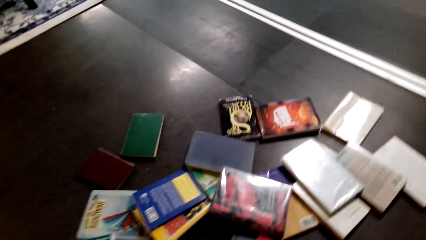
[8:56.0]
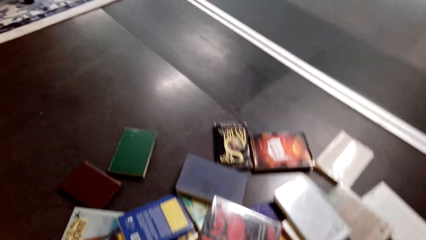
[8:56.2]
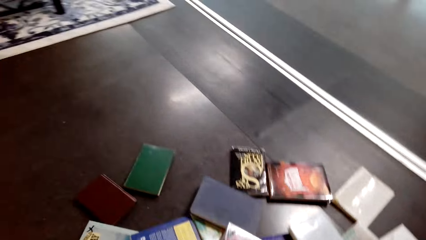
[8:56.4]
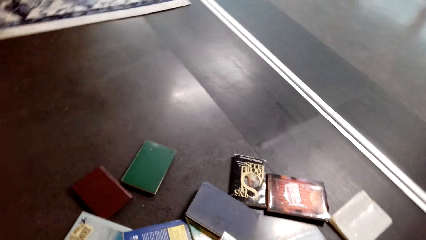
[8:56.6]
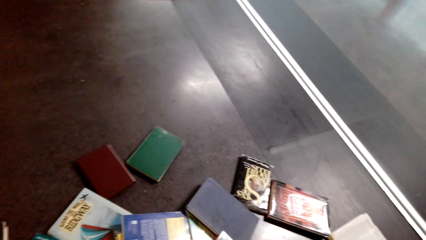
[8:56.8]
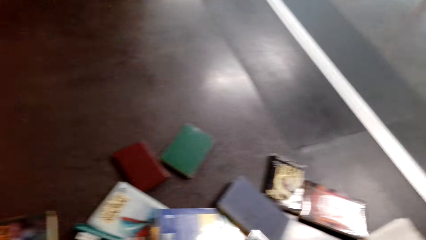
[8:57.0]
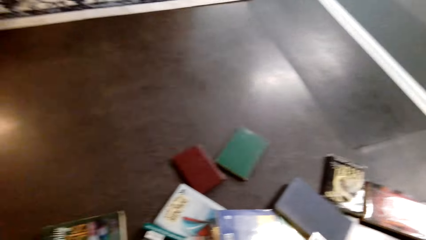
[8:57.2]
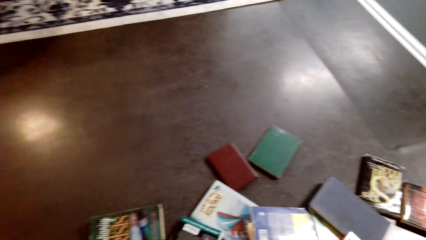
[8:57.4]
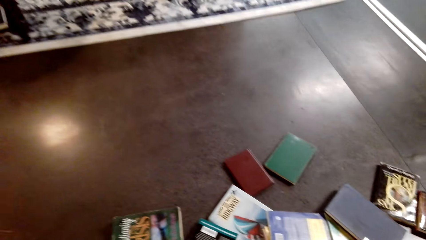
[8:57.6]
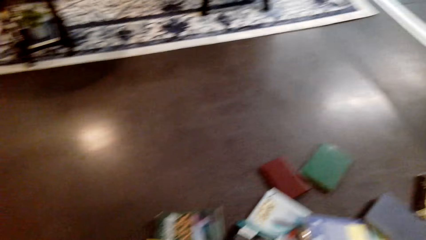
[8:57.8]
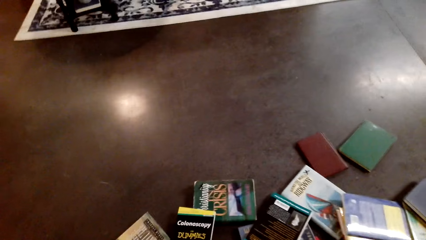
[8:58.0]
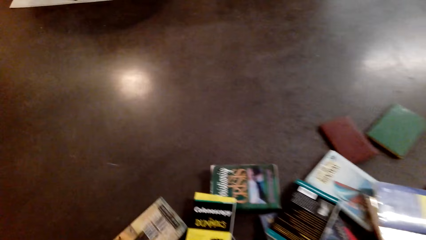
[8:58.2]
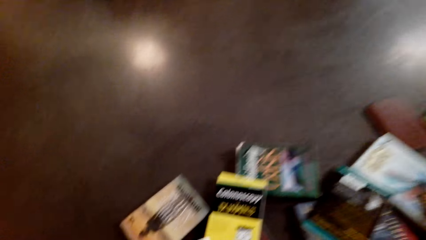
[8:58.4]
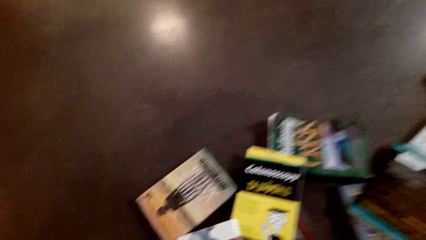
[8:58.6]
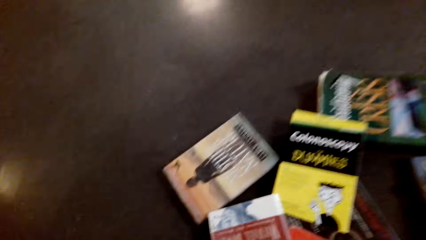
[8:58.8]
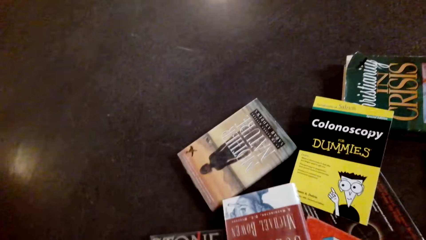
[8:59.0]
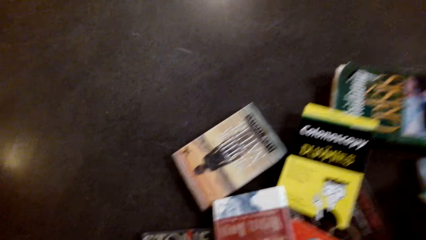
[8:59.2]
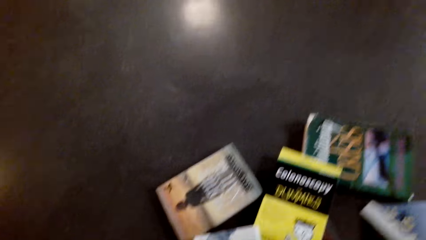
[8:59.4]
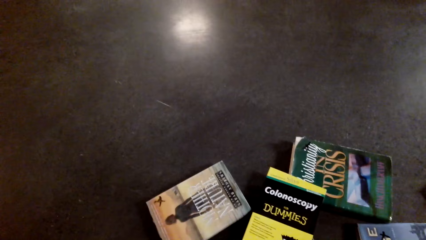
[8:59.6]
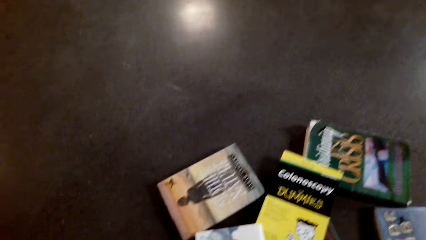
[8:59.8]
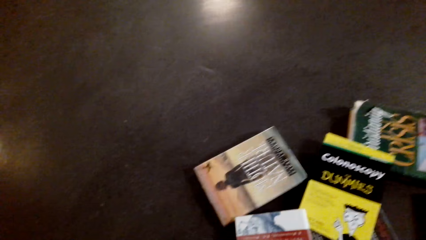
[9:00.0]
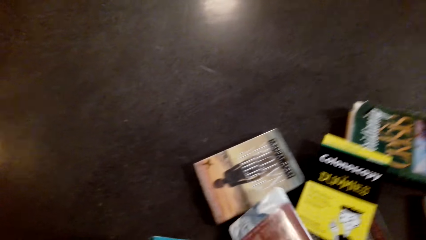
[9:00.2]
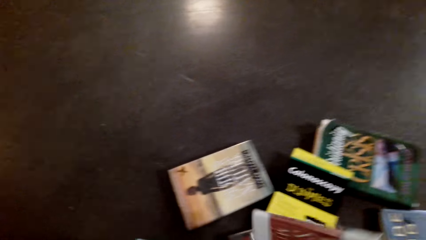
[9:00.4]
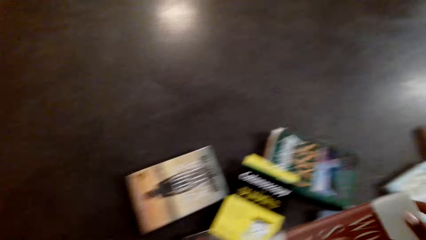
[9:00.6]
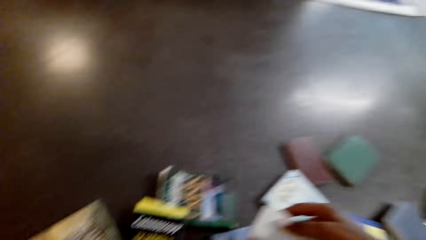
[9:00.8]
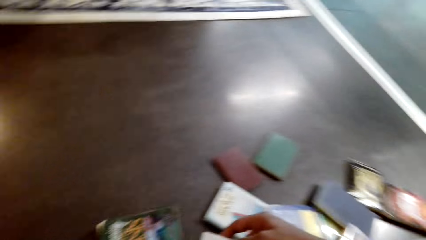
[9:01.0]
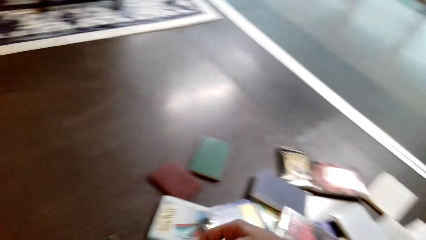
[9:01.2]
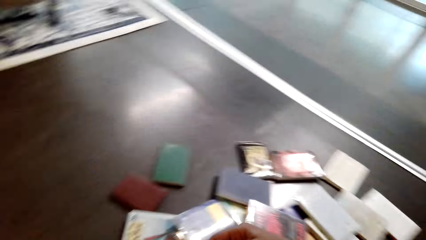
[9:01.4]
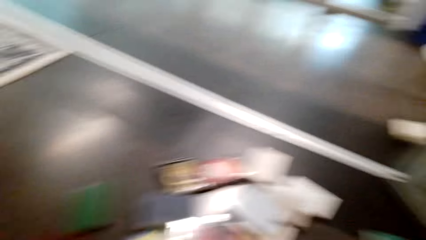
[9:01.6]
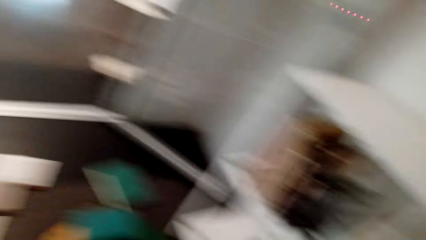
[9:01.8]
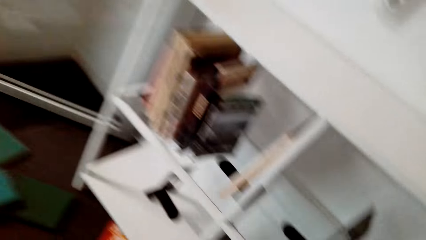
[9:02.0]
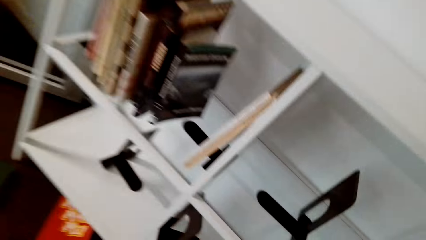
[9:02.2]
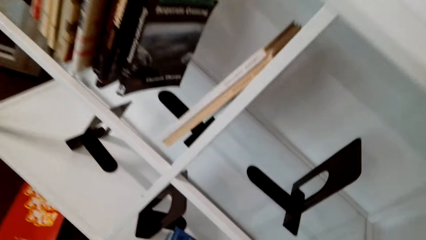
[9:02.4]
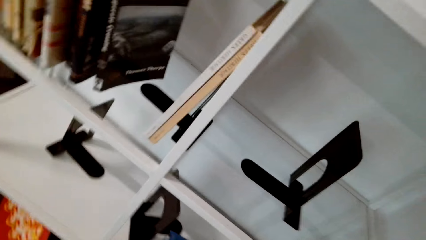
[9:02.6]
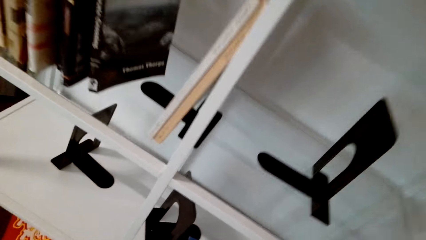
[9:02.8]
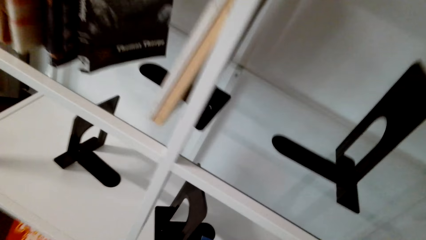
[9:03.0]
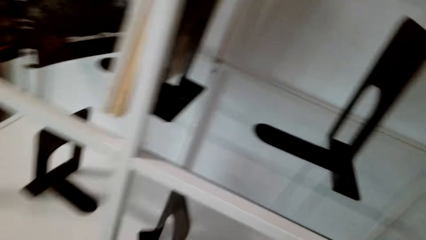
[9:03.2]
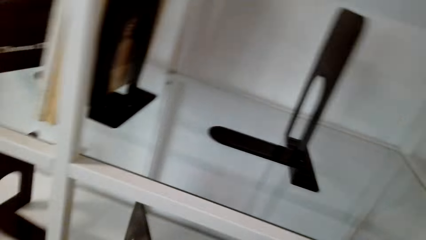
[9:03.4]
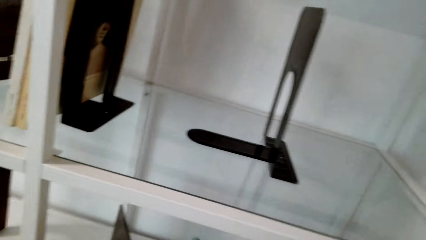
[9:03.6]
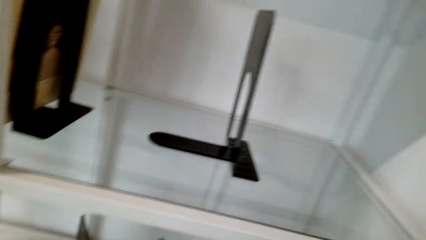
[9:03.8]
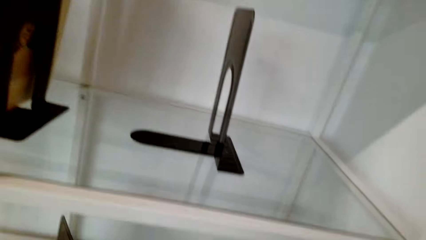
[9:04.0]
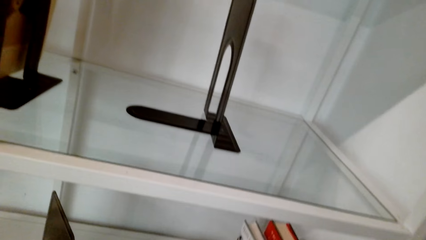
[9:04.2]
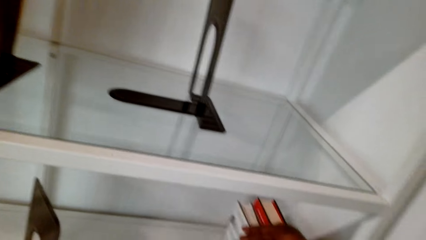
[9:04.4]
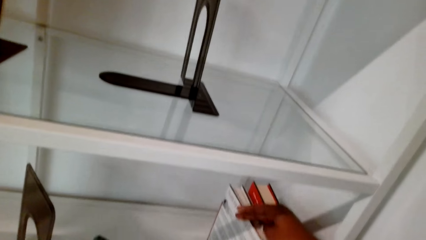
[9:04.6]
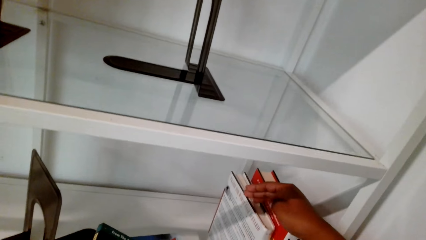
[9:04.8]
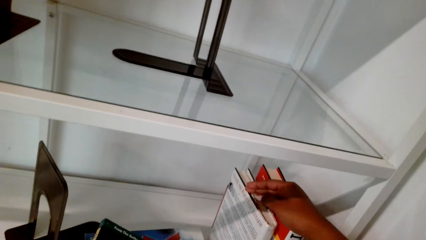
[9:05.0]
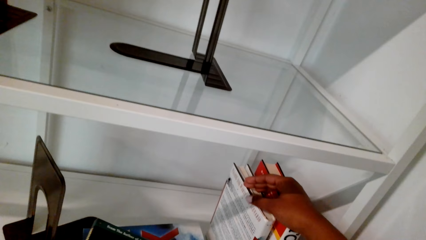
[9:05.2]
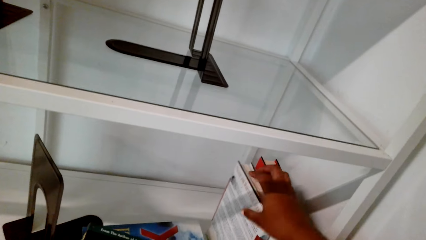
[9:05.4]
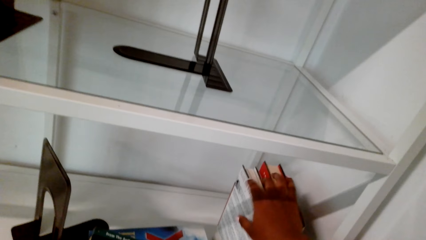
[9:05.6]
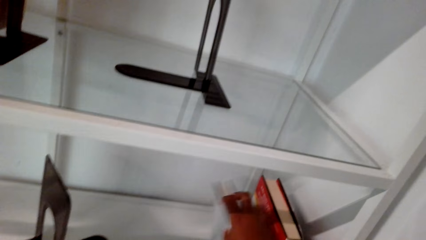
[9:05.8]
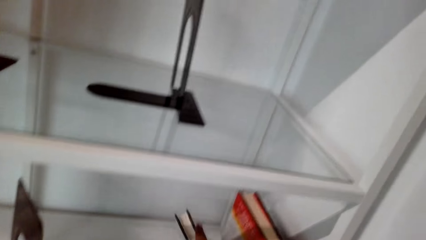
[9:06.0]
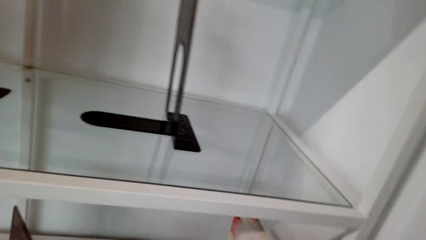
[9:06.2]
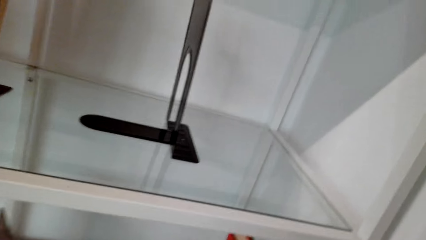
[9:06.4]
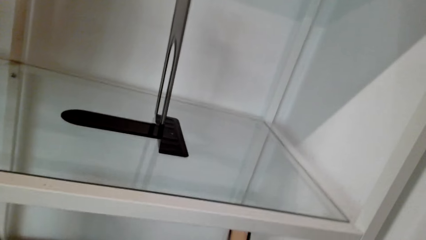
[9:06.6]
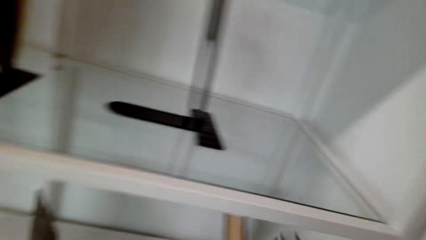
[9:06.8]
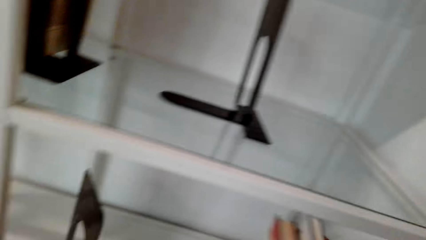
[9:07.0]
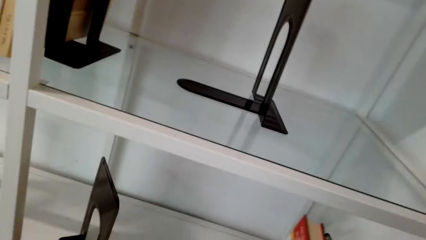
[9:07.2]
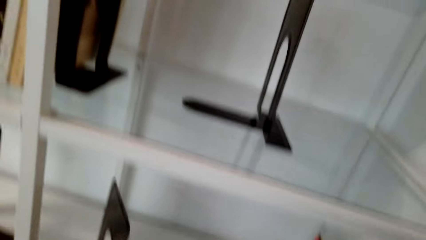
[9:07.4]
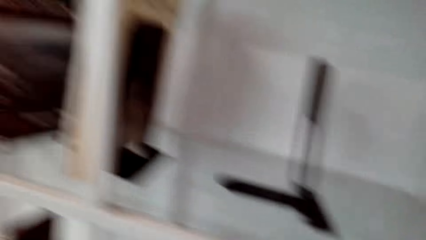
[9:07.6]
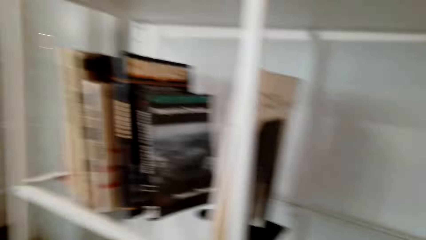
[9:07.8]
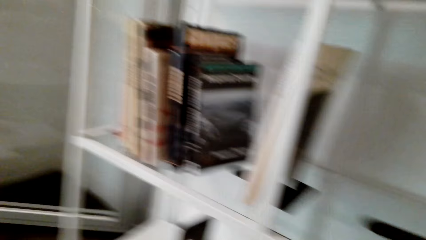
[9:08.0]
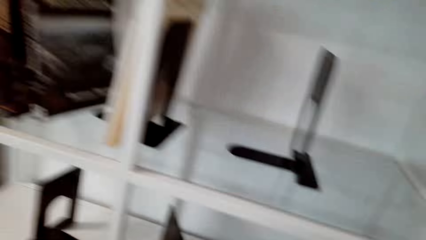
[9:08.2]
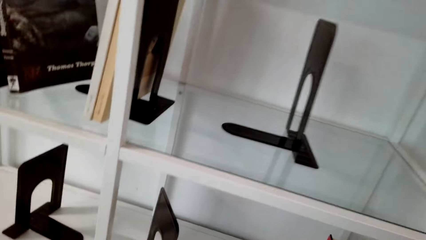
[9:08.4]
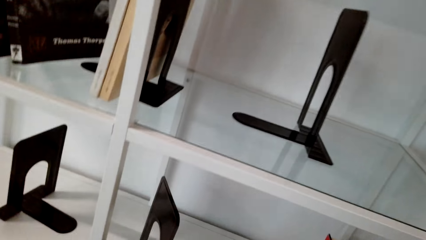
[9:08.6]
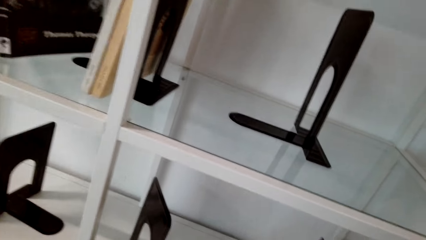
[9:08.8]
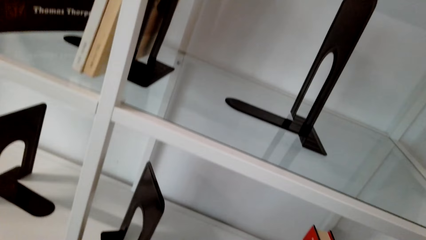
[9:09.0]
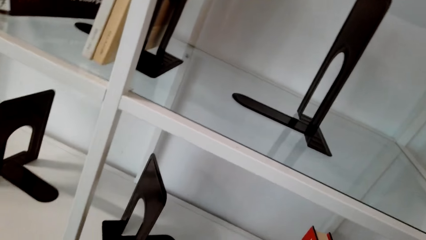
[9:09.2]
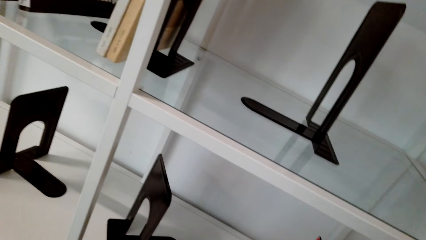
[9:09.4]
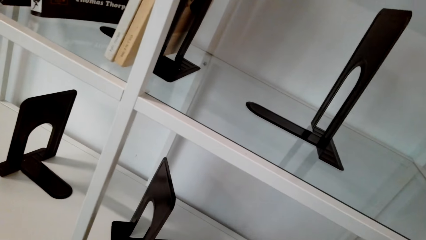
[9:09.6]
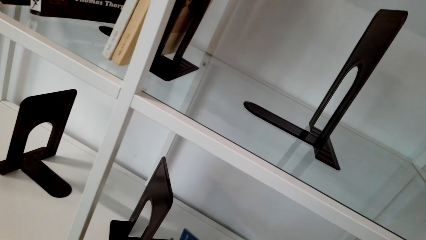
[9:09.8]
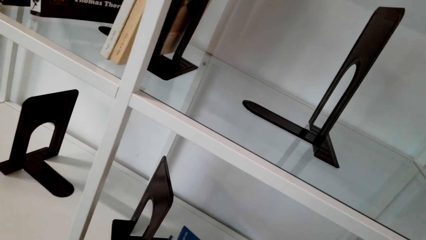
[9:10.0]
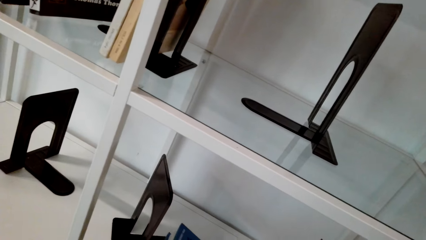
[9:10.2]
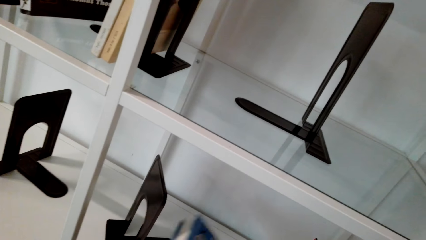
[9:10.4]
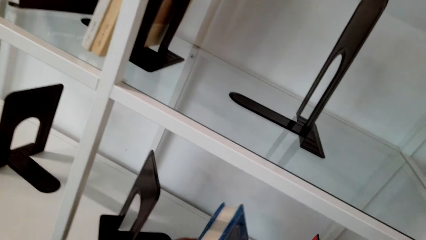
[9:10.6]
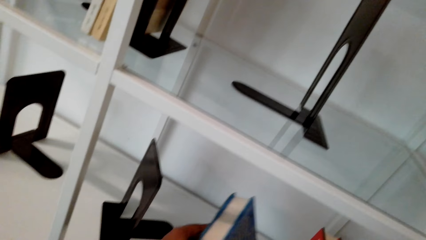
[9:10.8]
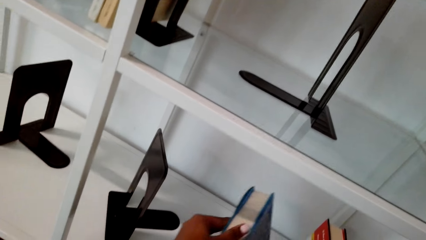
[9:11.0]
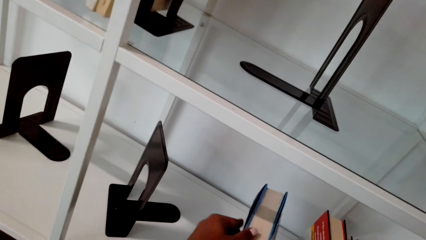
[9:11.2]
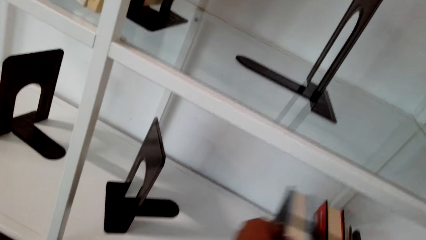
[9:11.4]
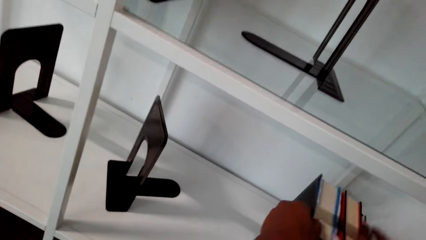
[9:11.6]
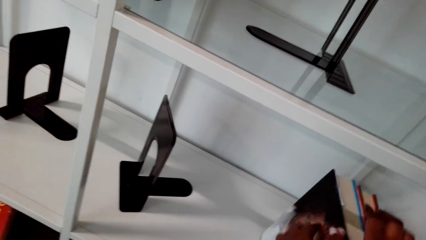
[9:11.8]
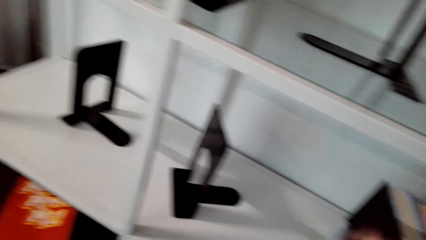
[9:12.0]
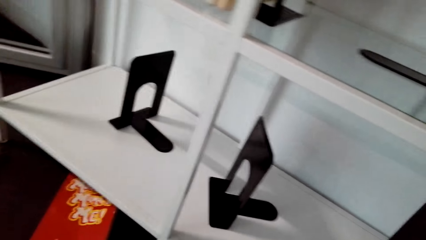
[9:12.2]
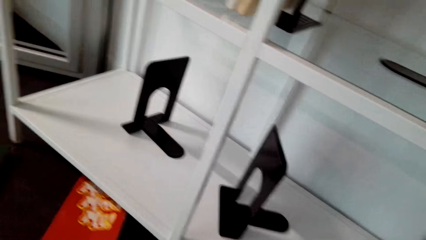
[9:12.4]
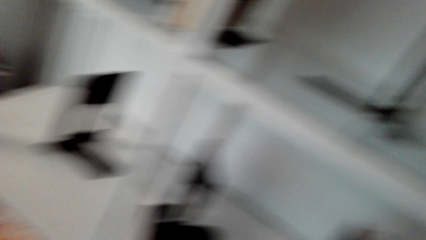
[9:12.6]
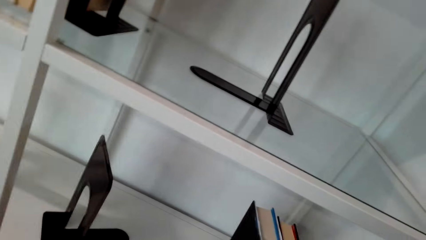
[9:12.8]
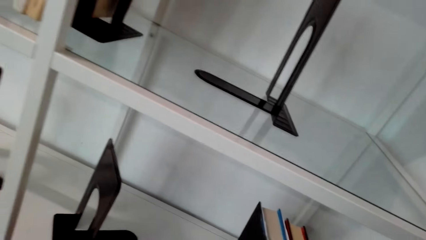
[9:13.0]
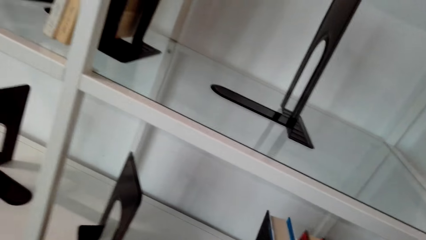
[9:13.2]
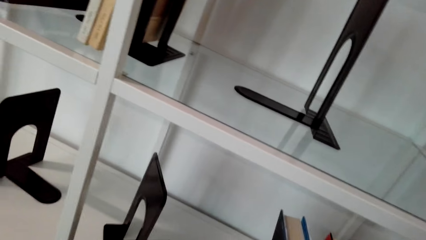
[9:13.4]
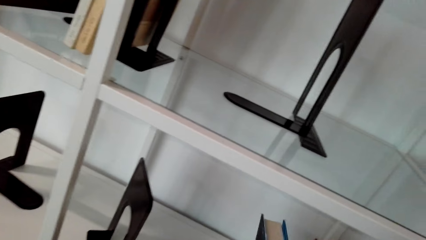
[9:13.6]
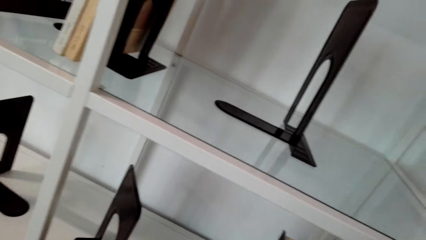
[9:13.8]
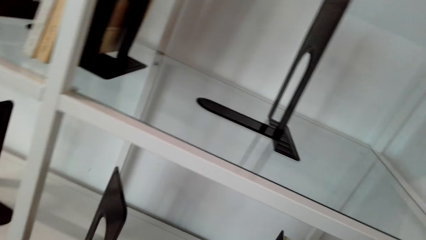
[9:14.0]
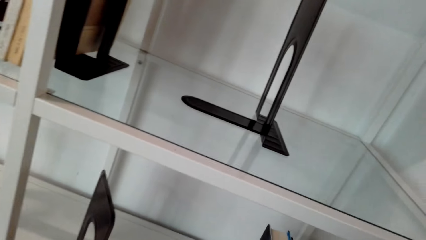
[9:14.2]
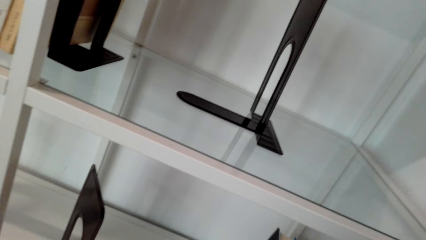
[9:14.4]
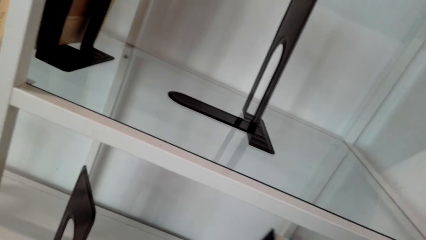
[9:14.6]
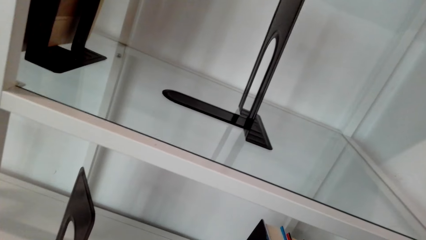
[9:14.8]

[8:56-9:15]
The camera wearer looks around. They pick up books from the floor. They turn around. They arrange books on a shelf.
